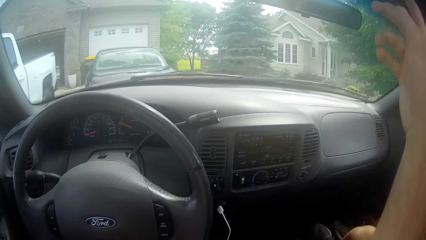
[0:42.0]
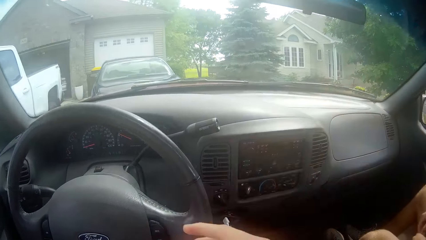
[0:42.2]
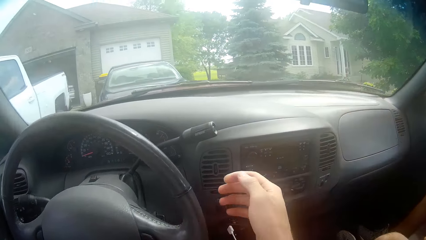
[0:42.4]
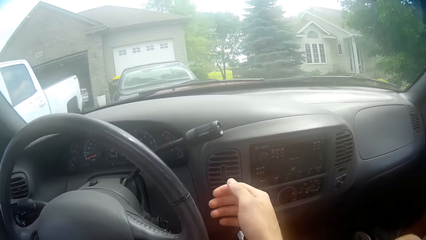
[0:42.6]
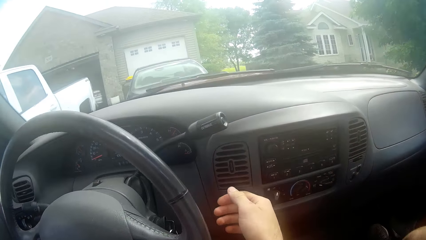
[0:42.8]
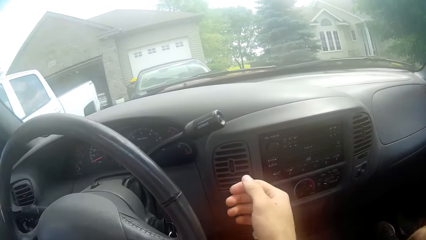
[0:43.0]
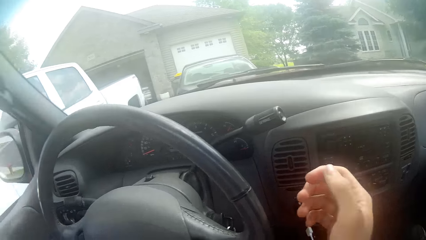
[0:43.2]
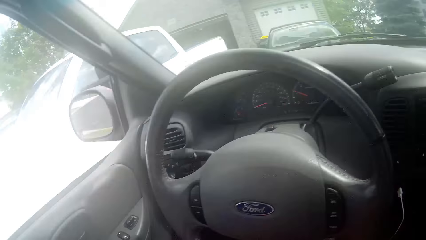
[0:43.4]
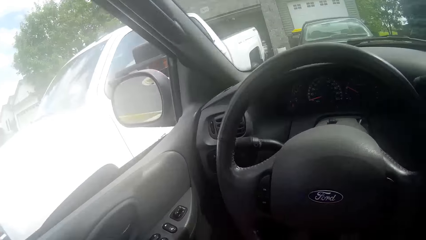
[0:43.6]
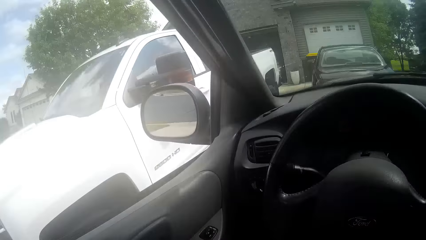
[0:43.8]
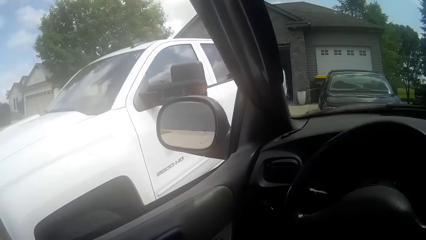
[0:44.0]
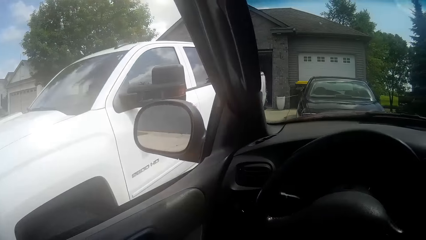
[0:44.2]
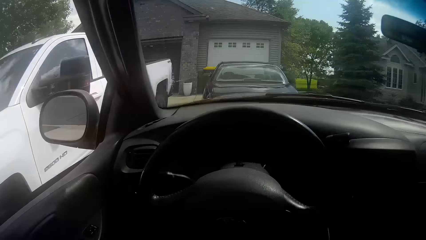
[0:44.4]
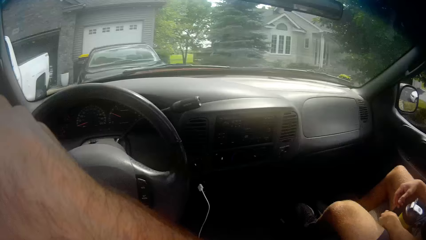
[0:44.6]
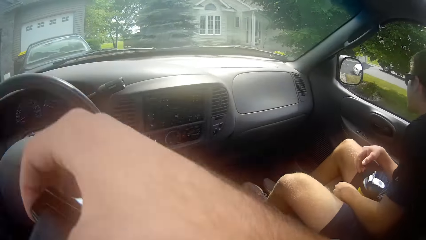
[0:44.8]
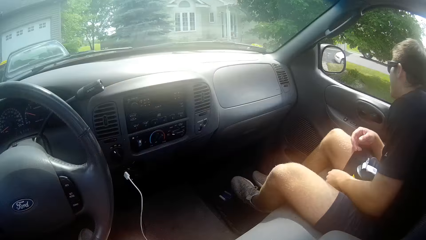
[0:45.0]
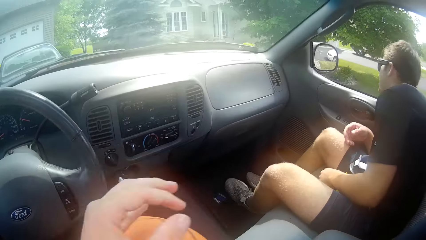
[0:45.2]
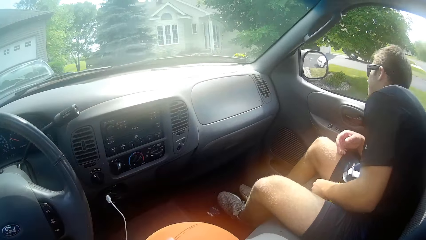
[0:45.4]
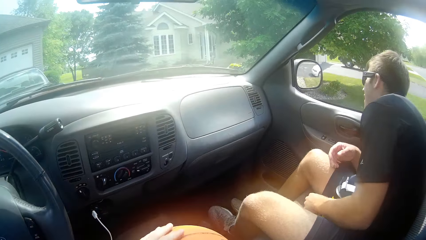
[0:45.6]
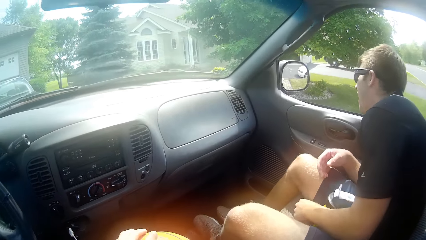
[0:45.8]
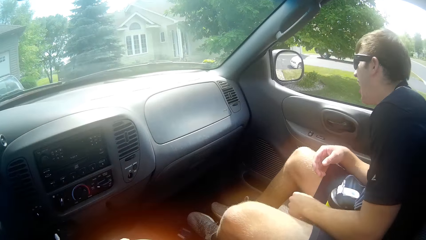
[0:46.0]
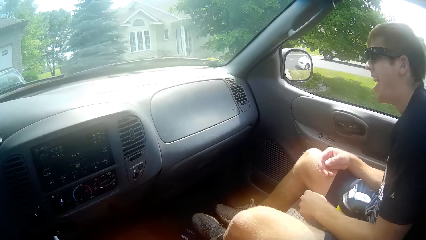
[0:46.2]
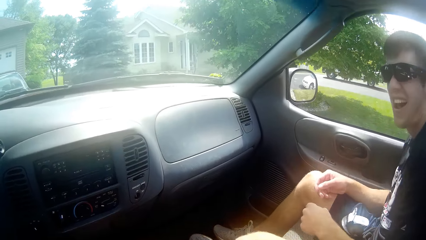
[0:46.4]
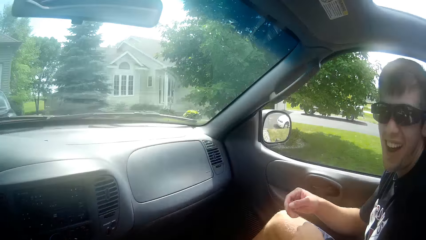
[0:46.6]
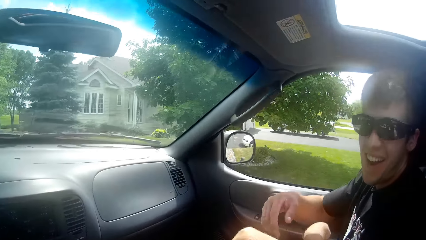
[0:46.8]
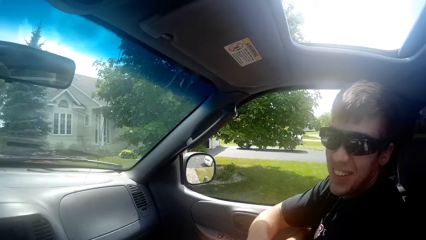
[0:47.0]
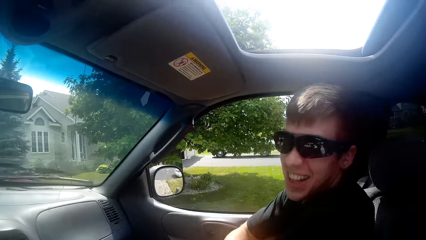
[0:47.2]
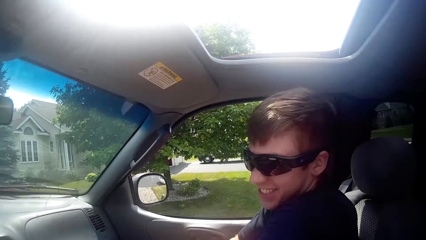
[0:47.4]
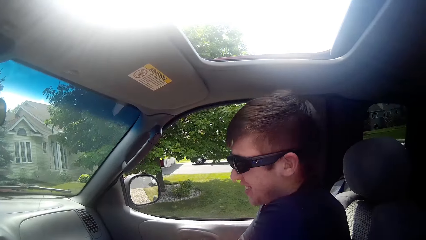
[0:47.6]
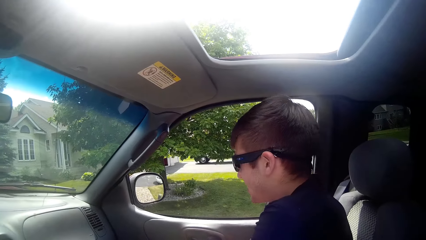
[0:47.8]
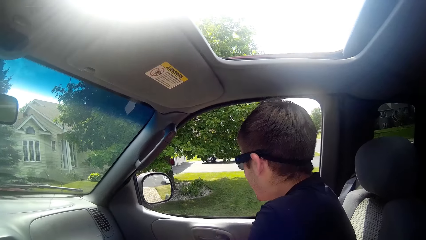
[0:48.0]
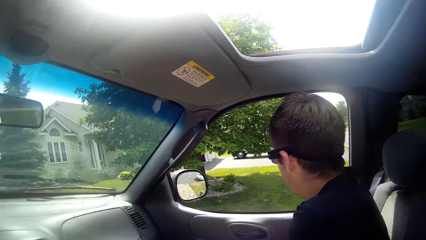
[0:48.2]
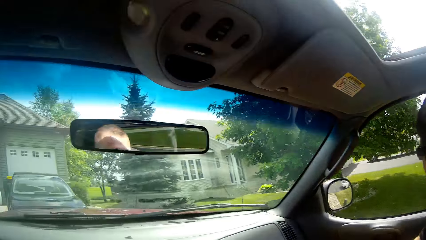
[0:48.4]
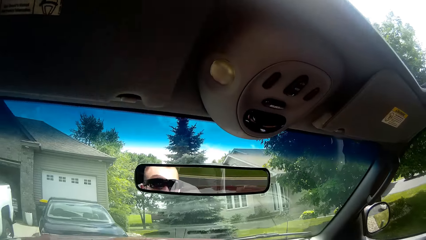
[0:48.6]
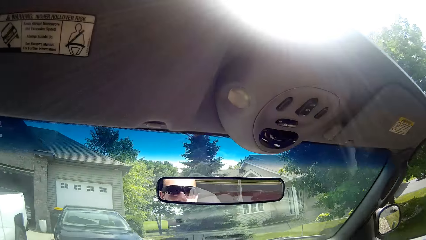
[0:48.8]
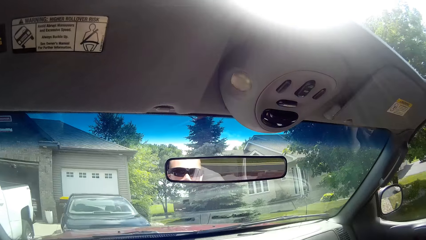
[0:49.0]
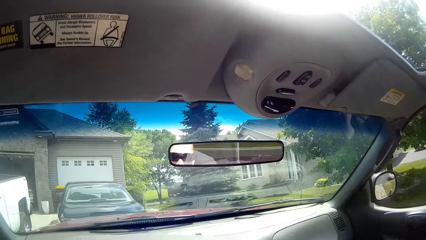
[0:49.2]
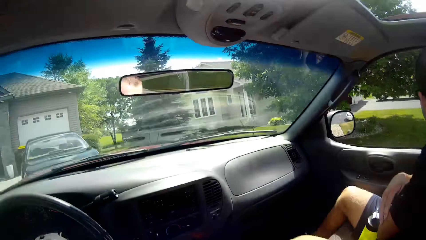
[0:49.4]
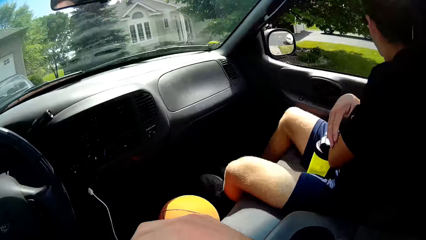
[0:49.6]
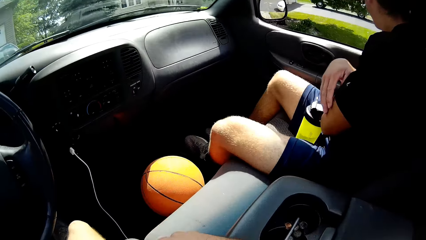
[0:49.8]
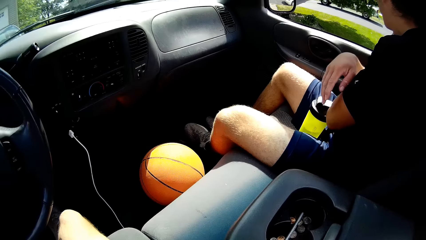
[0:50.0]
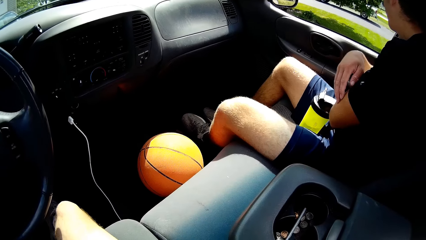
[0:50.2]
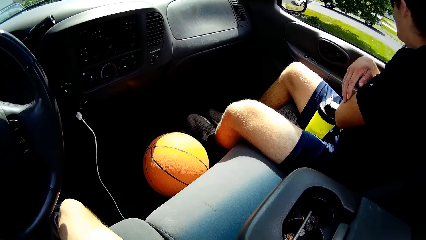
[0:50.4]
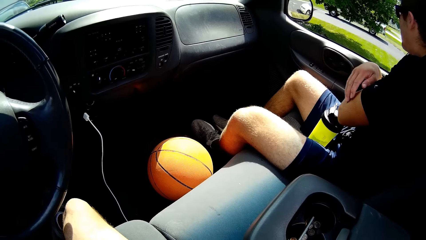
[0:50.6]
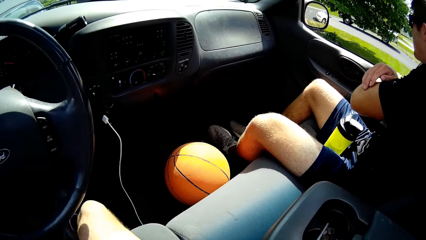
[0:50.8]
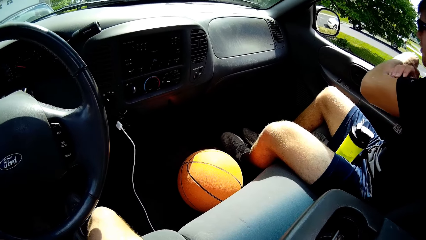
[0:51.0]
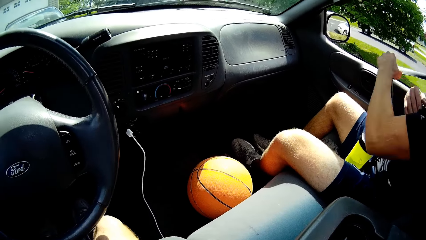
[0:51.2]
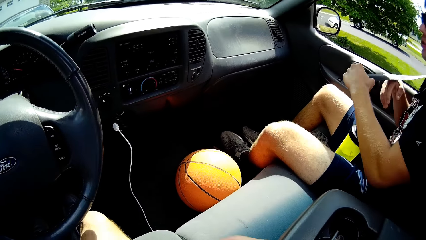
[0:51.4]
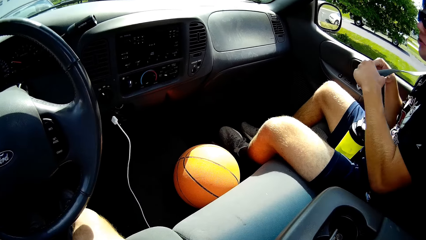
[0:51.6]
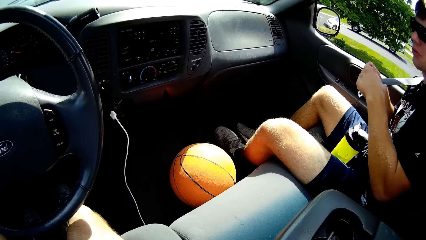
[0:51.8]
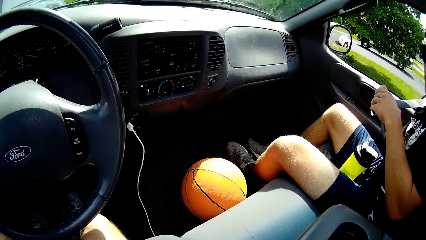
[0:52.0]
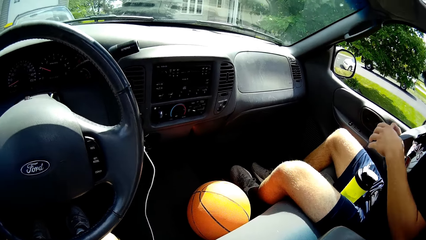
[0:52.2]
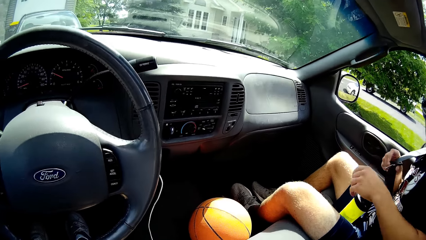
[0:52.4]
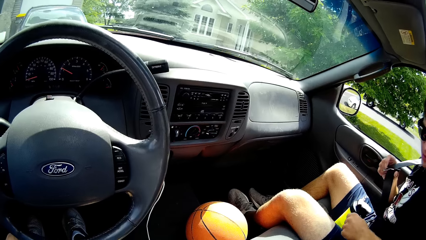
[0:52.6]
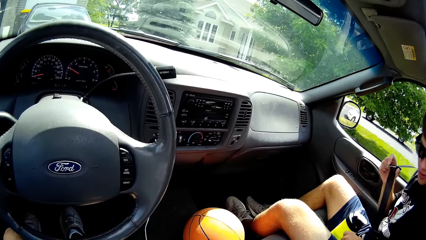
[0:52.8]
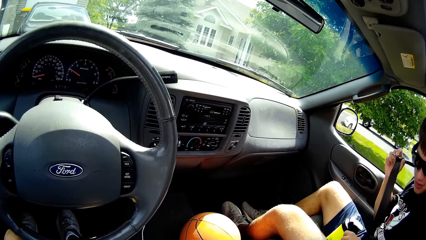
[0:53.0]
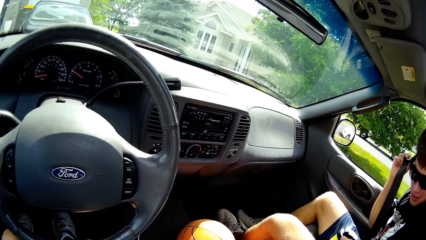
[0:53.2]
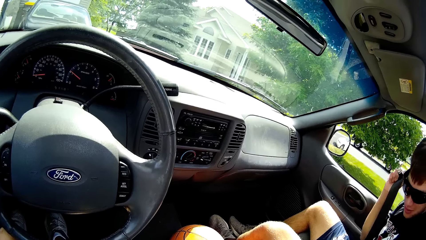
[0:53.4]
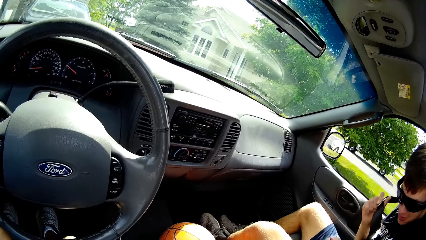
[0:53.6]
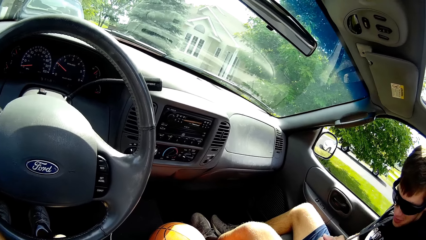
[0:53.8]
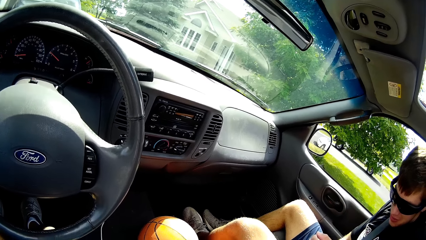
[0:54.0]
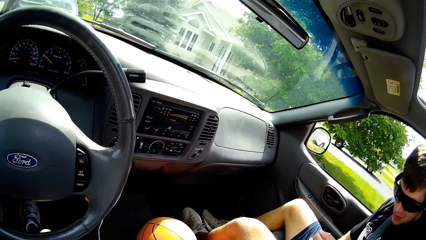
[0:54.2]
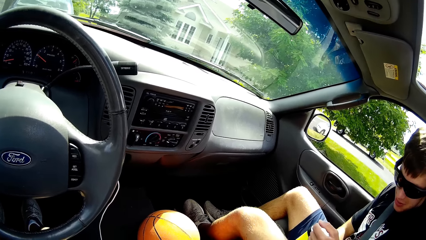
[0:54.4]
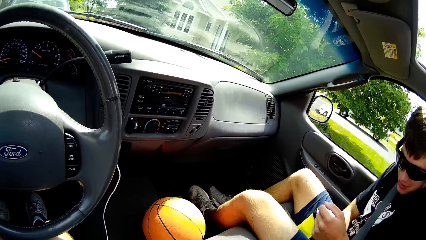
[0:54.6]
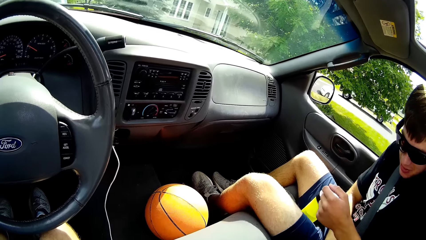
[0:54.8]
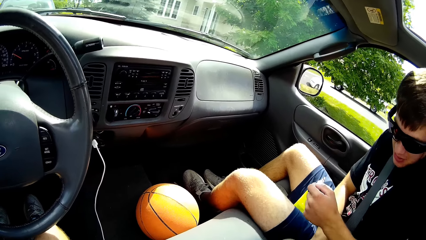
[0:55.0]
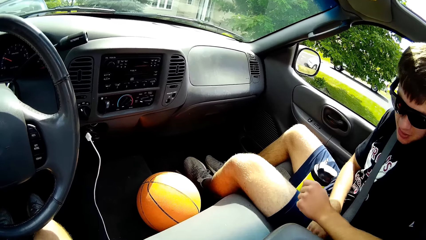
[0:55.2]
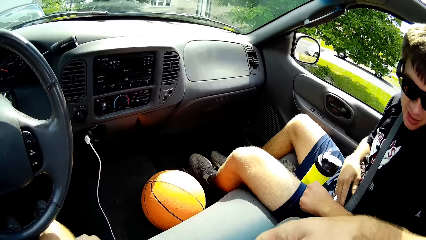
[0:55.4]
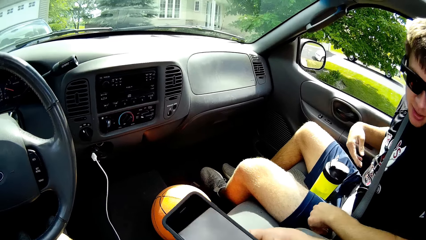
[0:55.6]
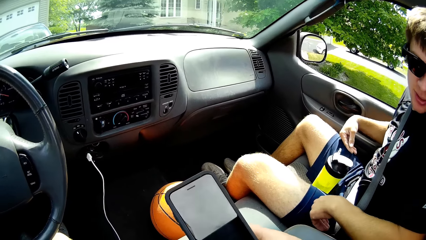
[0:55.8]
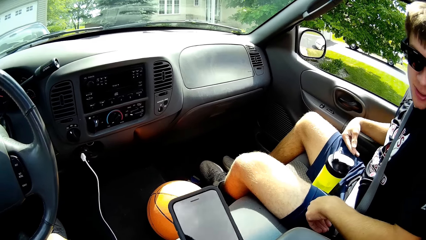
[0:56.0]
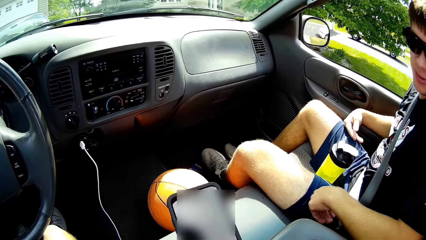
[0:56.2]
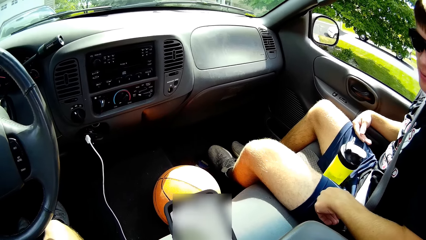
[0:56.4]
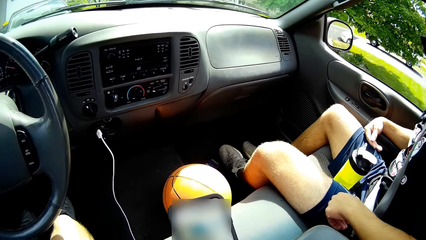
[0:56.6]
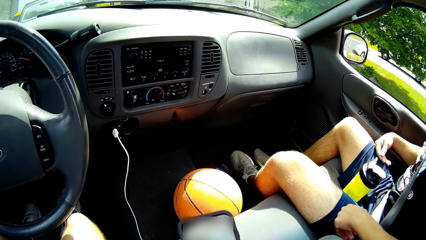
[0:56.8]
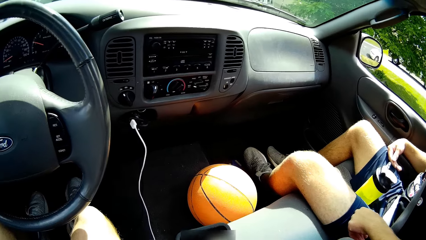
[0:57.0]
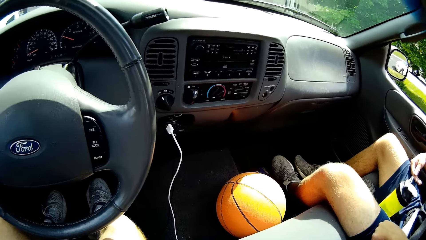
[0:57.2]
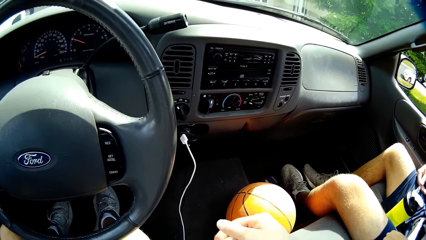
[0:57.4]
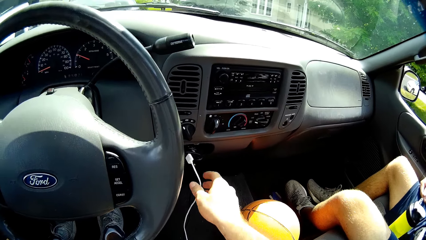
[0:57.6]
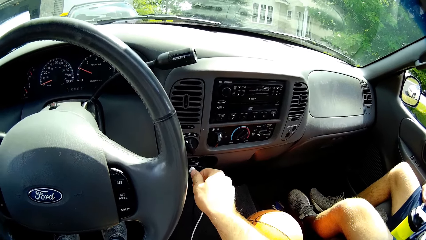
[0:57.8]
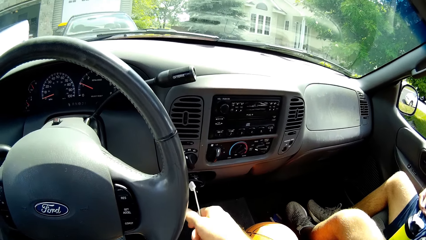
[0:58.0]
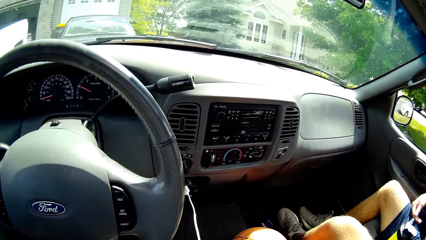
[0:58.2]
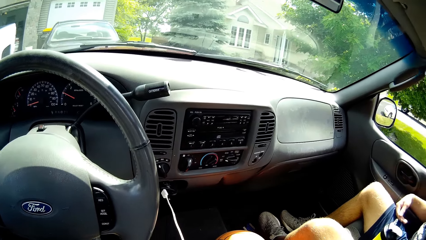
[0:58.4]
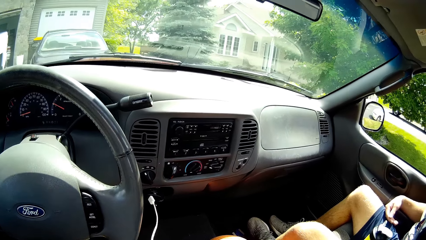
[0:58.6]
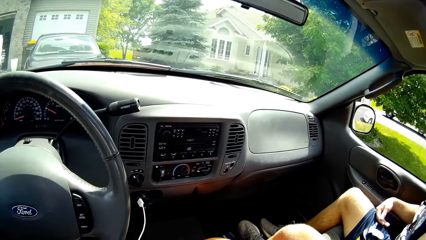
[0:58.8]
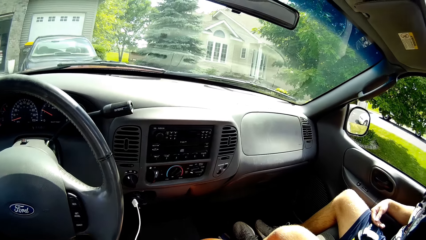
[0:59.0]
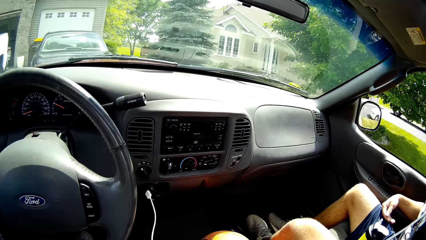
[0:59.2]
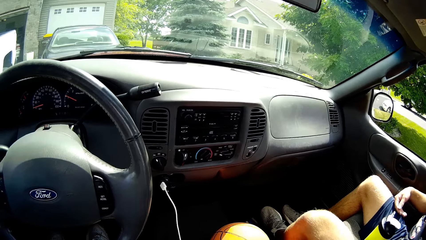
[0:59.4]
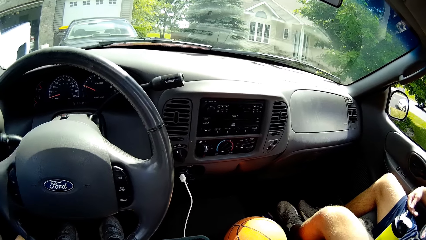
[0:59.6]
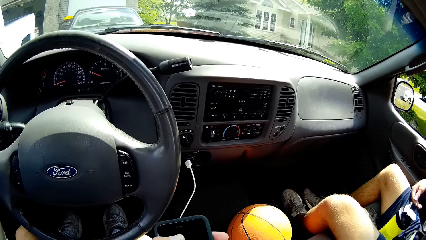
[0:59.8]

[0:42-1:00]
The camera wearer puts on his seatbelt. A man puts on their seatbelt. The camera wearer looks at his phone. He picks up the cellphone. He touches a USB cable. He takes the charging cable.
